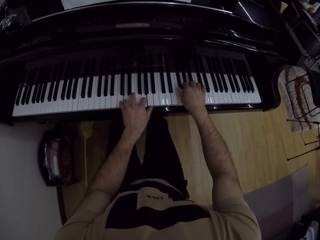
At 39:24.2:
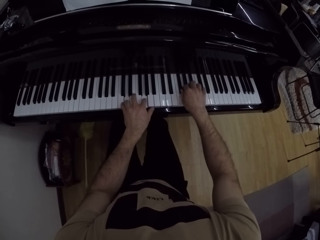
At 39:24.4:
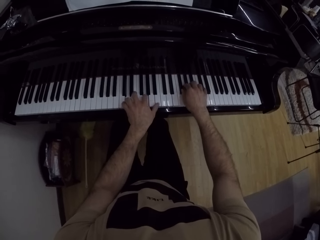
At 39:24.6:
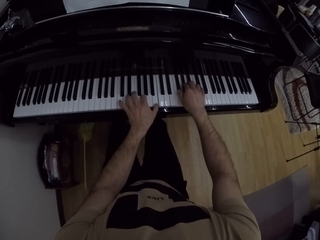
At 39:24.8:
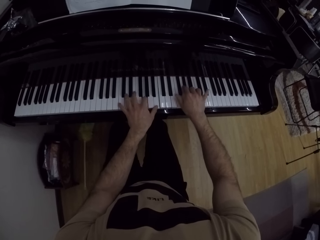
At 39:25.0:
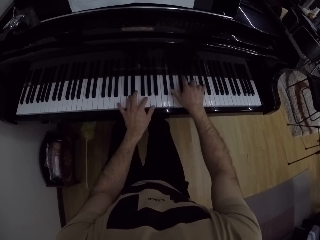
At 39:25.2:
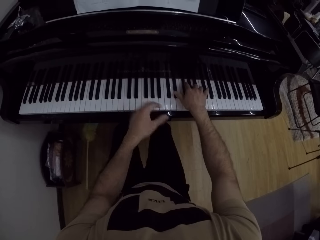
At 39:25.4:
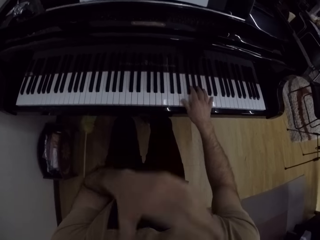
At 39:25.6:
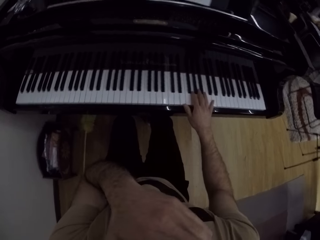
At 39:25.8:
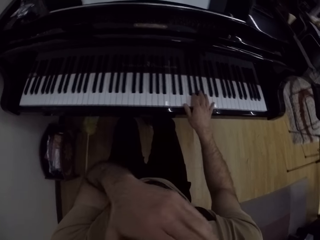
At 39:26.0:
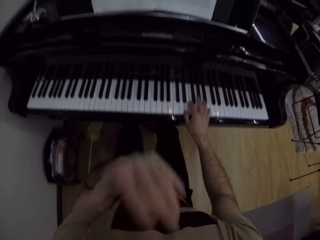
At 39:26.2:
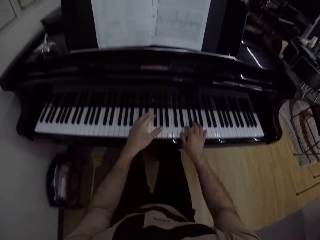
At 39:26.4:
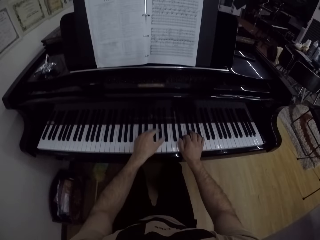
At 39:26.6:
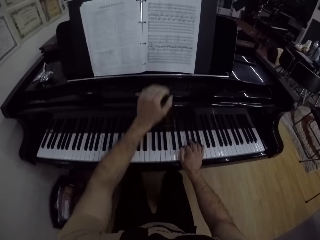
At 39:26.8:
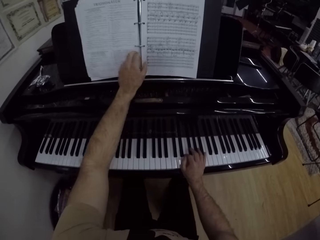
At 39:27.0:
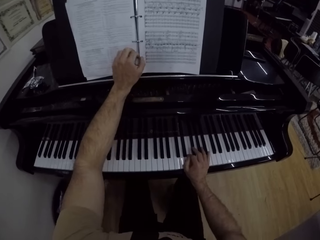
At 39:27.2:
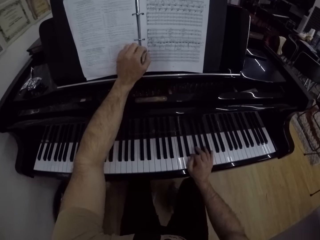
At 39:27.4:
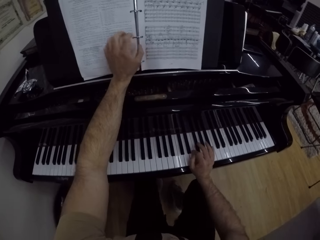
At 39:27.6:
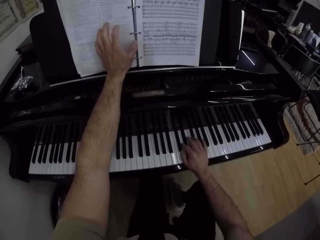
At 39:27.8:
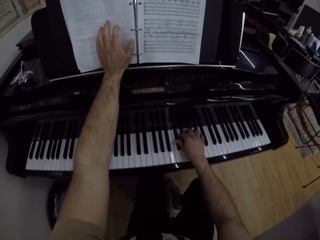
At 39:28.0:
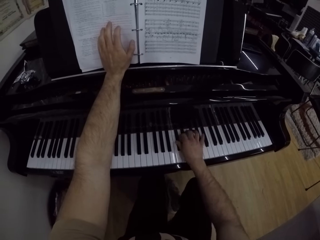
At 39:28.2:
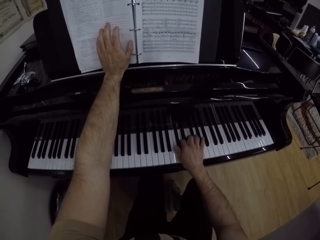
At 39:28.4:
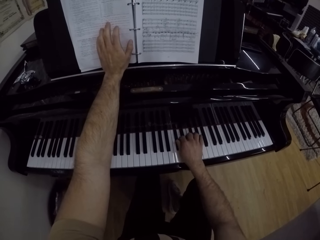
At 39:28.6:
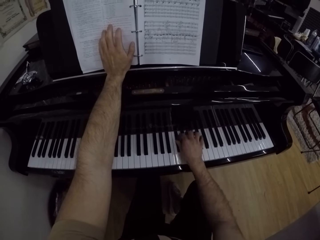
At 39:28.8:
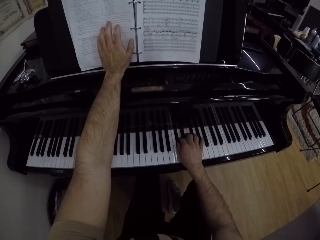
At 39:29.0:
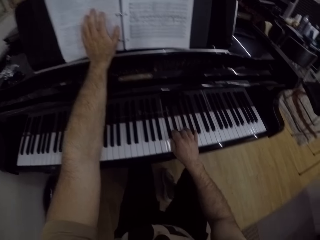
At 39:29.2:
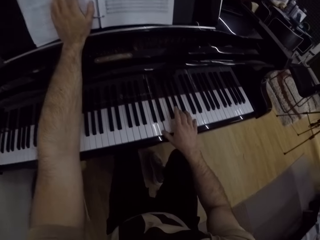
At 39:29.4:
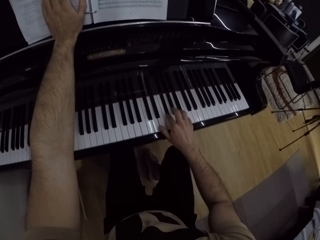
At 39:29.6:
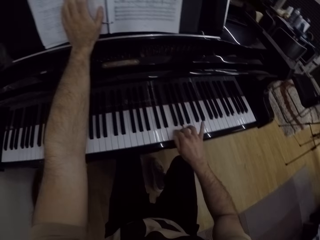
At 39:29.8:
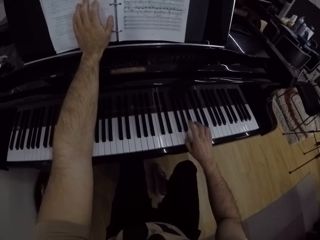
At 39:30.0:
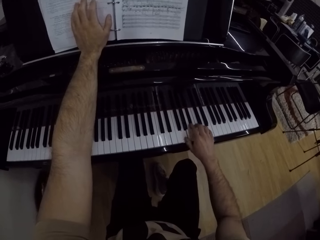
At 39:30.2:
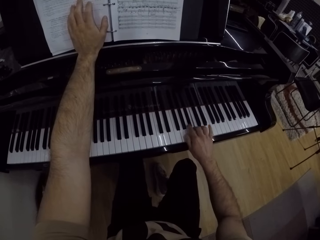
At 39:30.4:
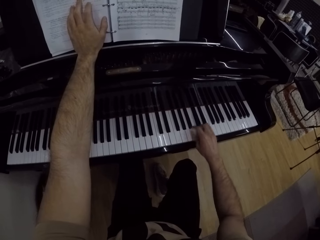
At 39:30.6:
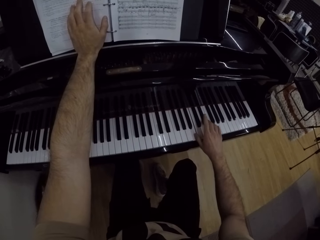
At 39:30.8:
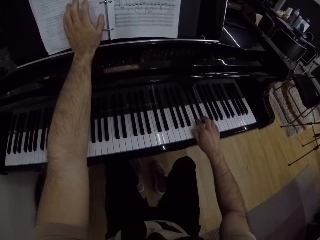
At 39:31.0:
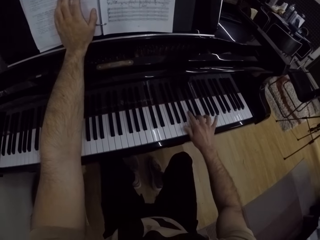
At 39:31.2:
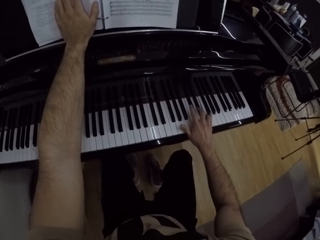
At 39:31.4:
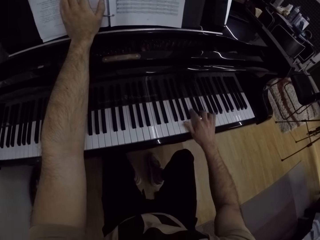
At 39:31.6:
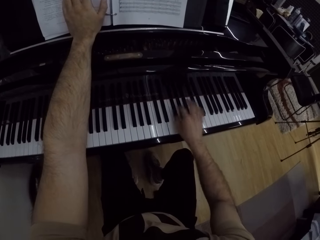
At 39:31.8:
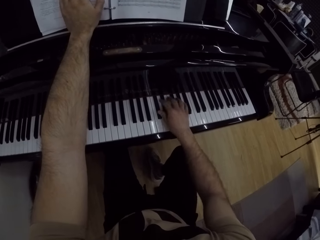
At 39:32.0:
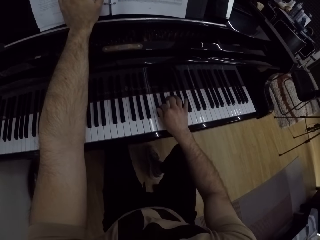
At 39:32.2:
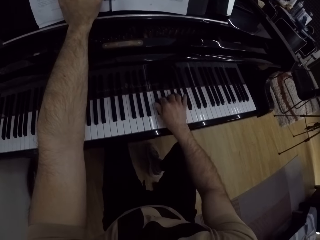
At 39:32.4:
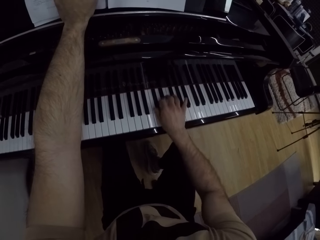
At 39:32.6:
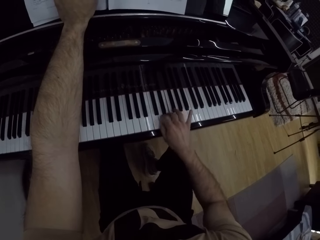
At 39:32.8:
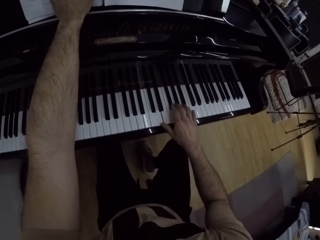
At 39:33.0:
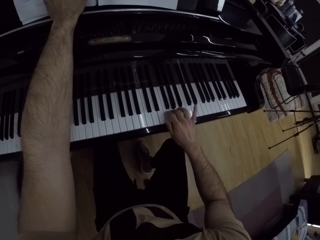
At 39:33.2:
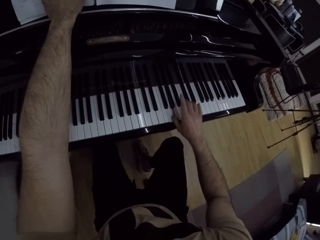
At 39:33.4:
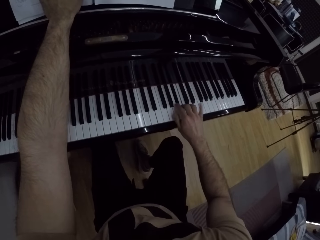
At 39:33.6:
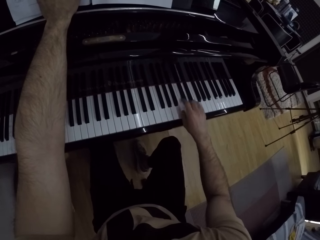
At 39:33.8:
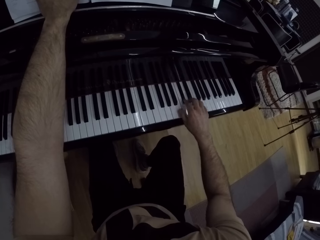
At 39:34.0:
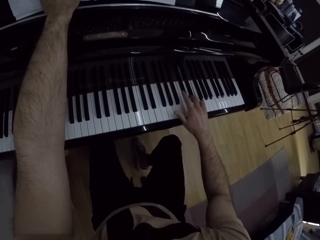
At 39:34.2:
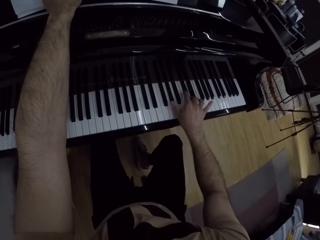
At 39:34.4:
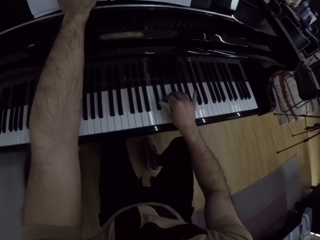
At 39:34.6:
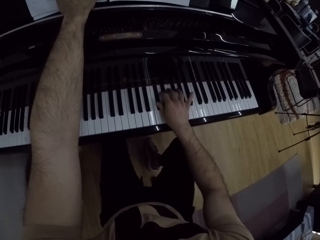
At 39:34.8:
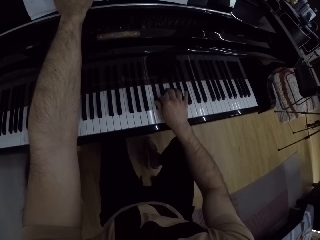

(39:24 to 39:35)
The camera wearer touches his nose with his left hand. He places his left hand on a page of the music notes book. He plays the piano with his right hand. He holds the book.

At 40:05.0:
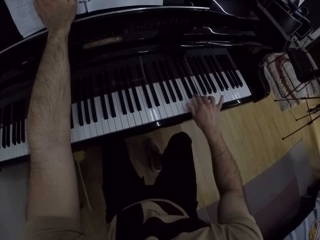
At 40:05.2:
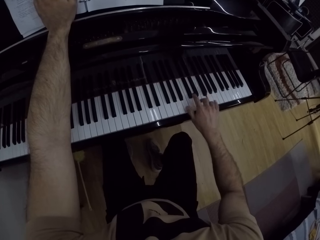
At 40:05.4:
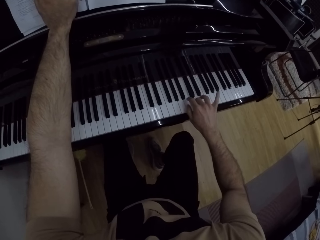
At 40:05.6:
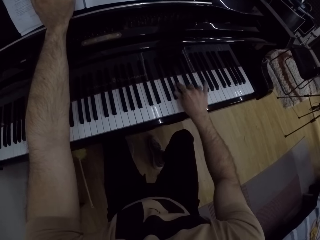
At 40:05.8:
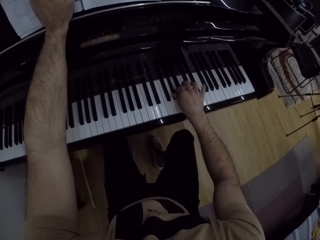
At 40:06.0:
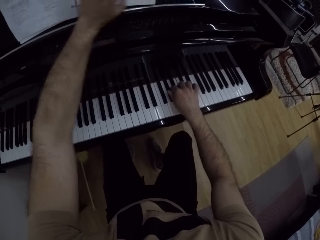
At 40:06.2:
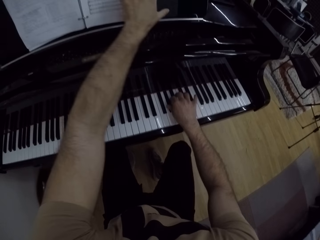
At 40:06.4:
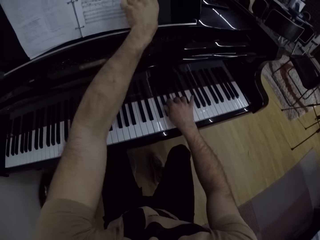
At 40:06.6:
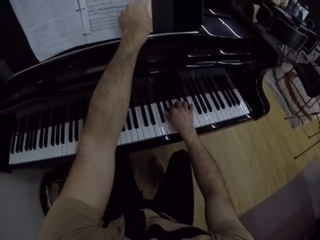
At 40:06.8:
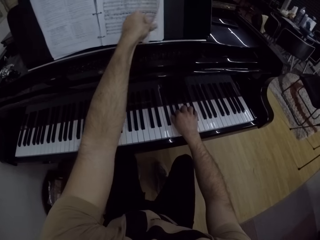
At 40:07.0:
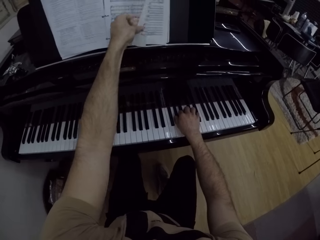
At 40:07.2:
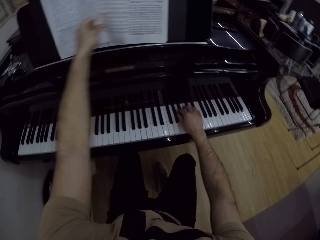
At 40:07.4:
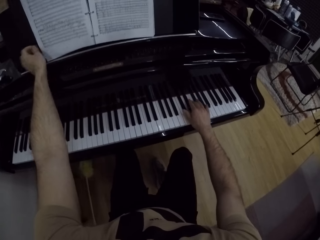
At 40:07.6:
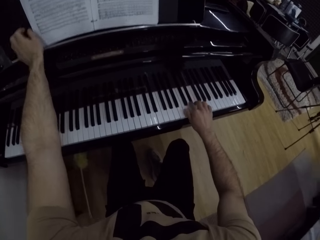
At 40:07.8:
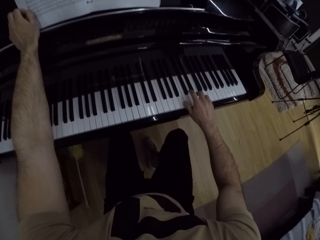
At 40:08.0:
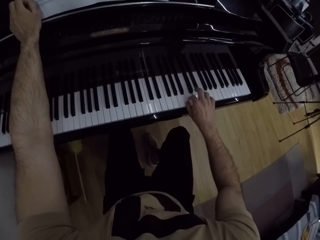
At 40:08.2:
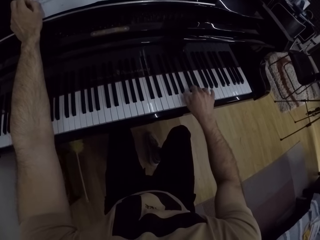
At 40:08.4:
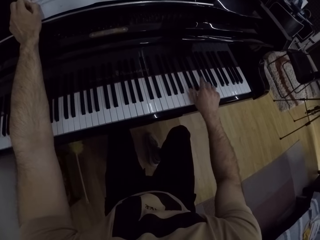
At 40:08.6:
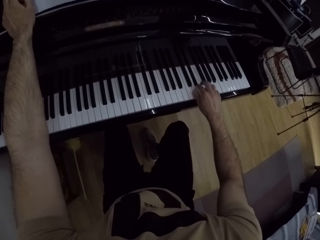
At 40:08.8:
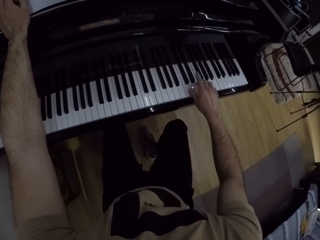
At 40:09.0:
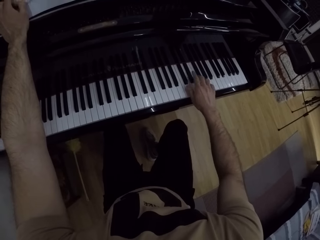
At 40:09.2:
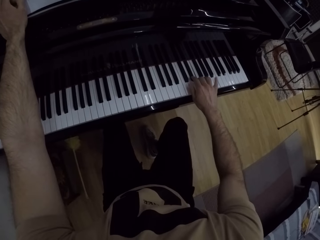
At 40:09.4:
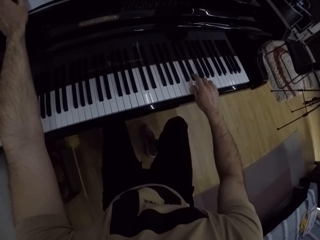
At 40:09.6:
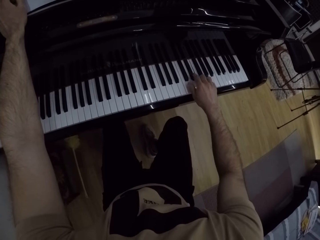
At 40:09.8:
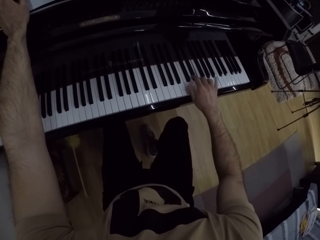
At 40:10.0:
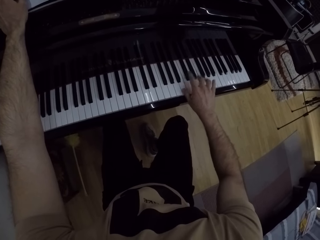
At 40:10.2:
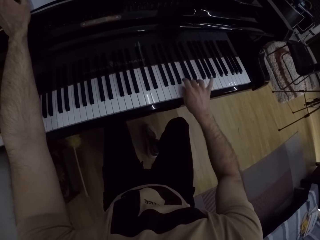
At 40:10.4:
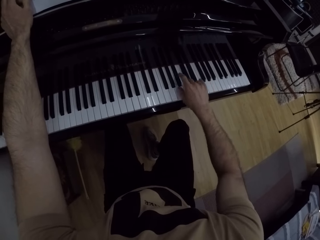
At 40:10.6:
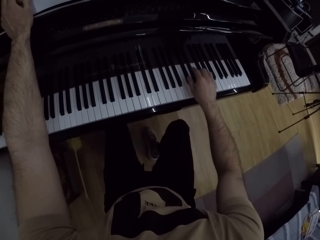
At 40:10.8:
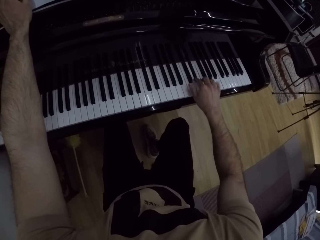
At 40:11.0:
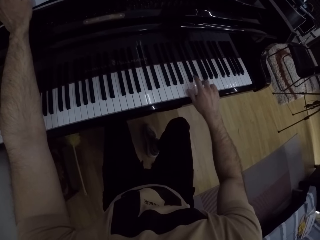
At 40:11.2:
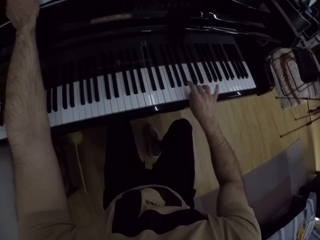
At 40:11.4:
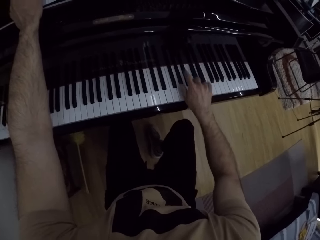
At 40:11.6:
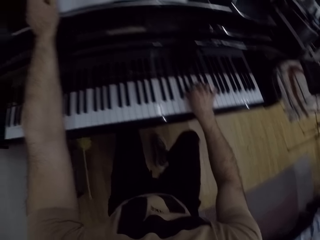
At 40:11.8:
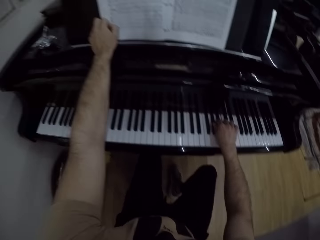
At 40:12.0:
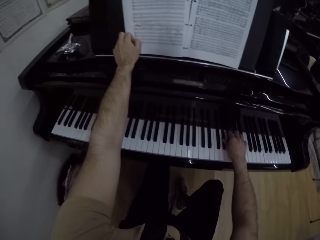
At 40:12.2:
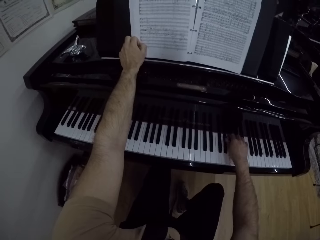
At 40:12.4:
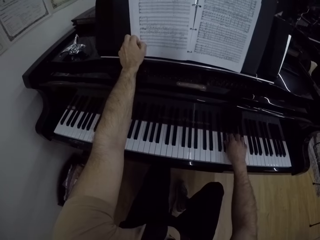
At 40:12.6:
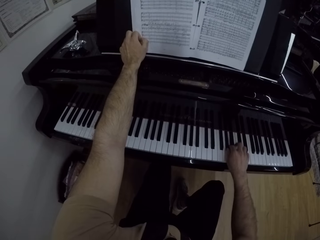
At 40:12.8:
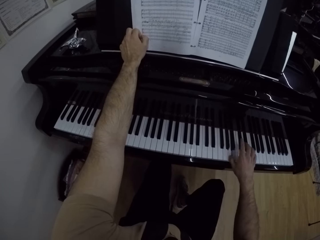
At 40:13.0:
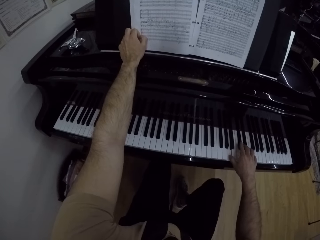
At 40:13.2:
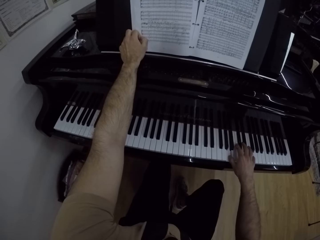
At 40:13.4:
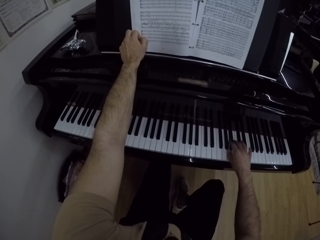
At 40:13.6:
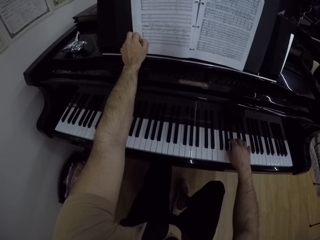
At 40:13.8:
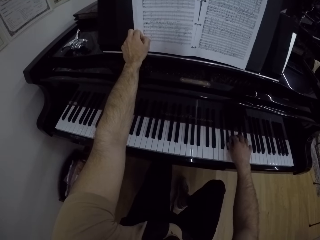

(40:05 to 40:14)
The camera wearer flips a page on the music notes book with his left hand. He plays the piano.
